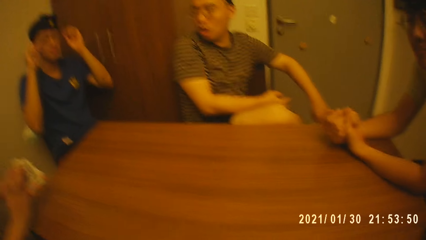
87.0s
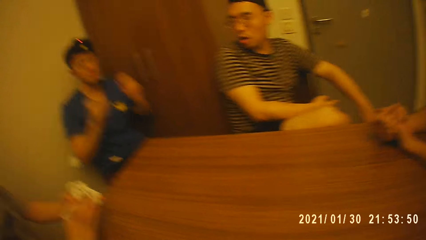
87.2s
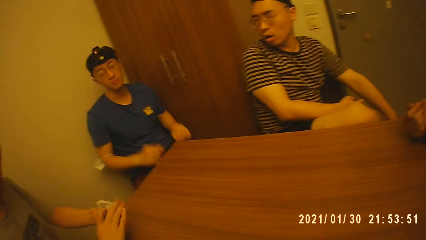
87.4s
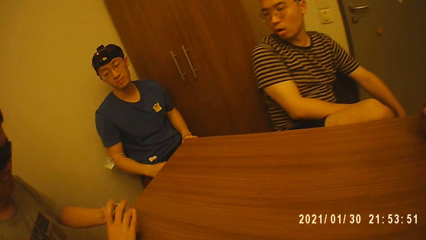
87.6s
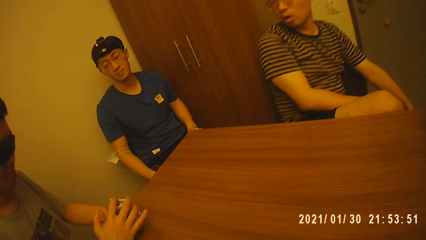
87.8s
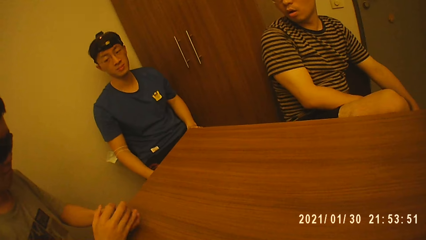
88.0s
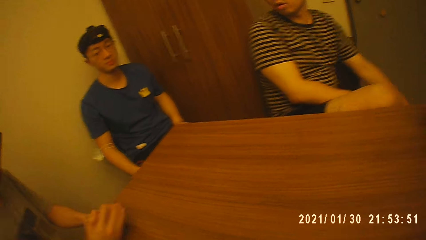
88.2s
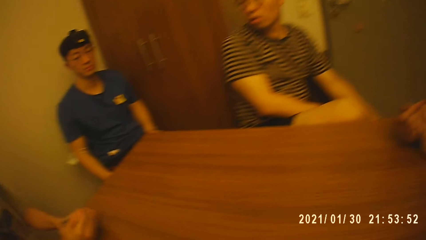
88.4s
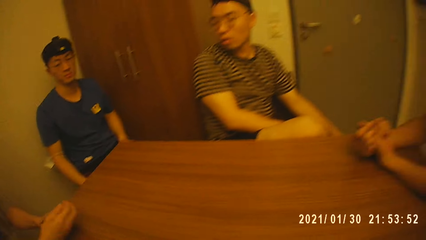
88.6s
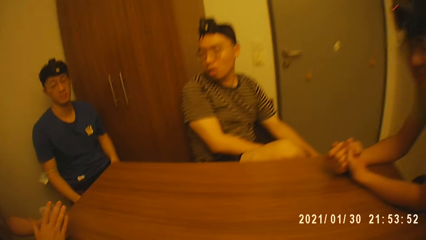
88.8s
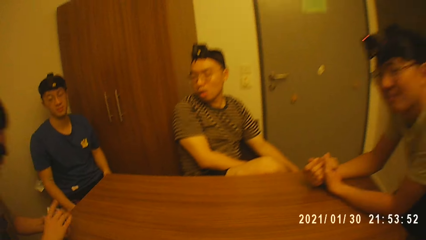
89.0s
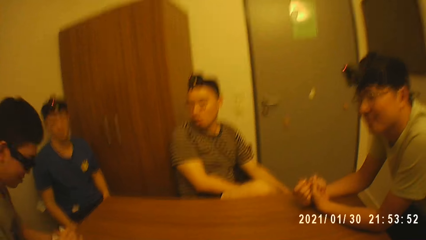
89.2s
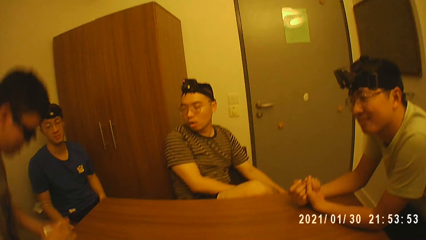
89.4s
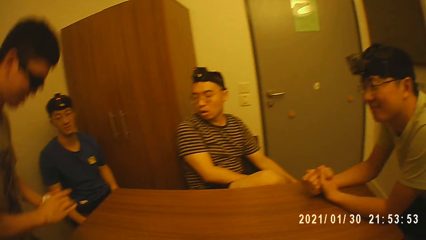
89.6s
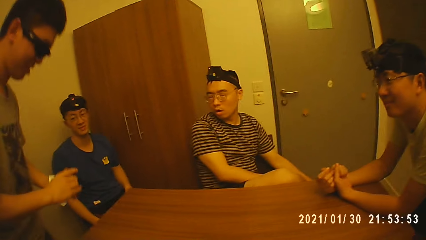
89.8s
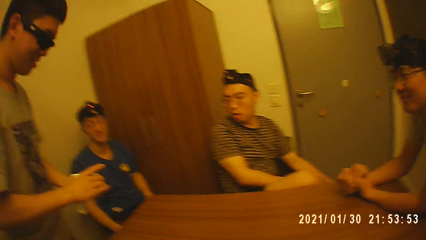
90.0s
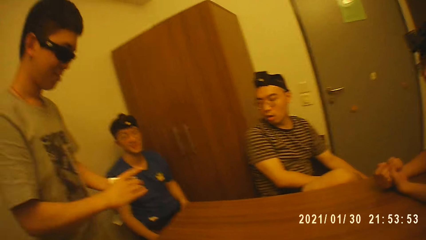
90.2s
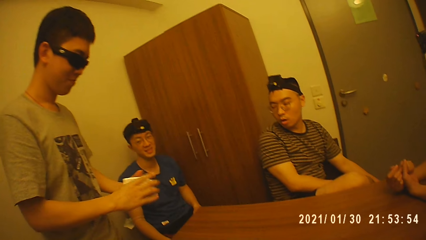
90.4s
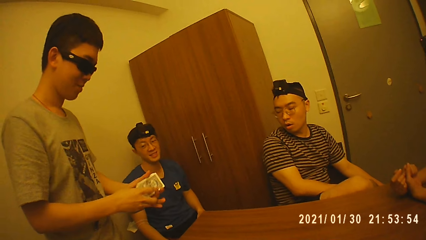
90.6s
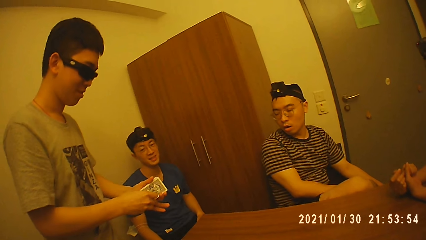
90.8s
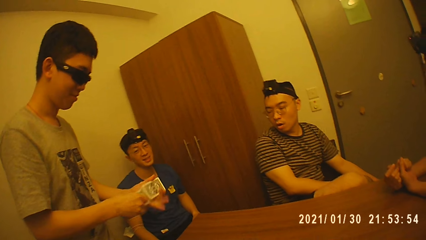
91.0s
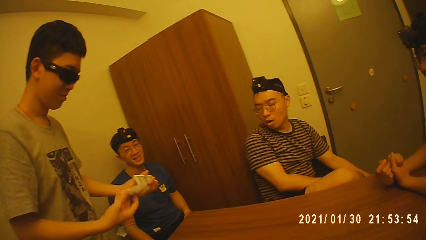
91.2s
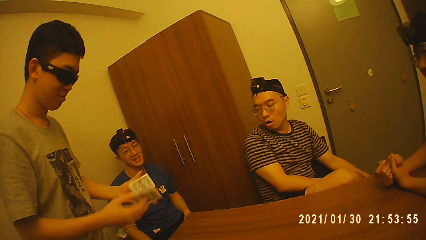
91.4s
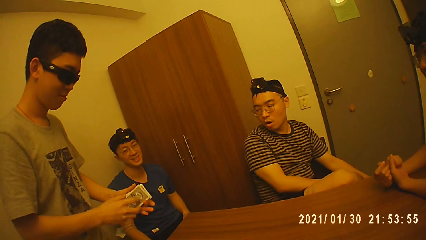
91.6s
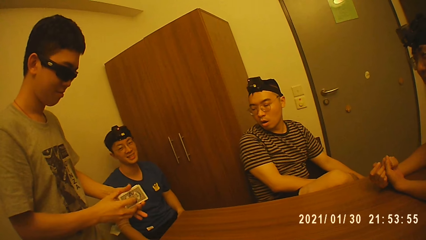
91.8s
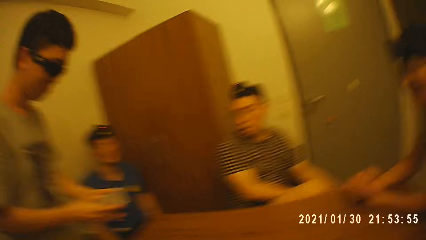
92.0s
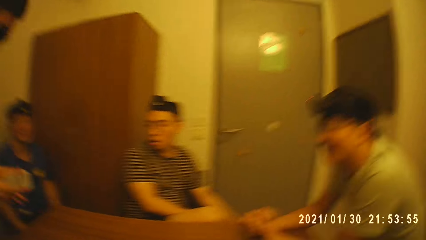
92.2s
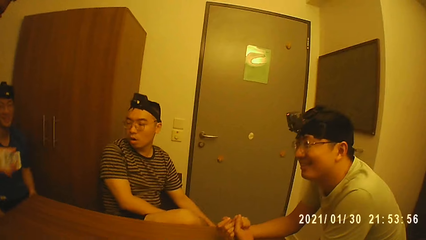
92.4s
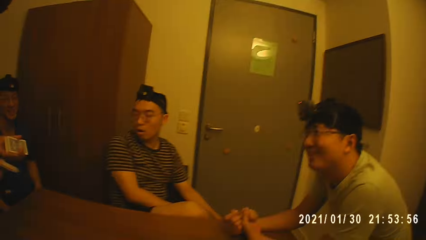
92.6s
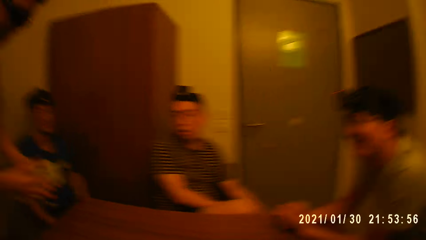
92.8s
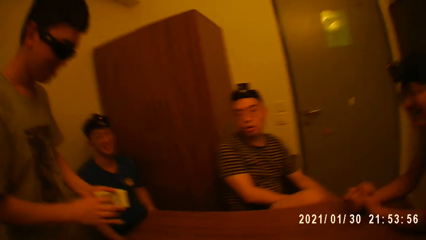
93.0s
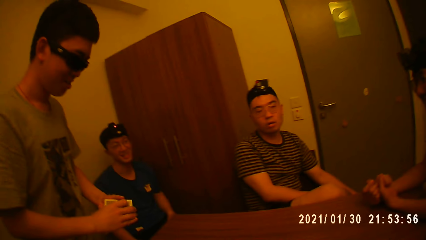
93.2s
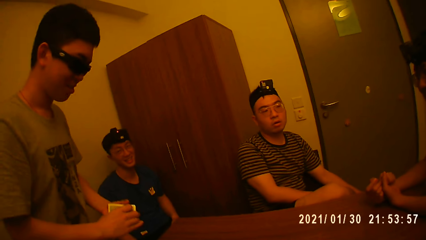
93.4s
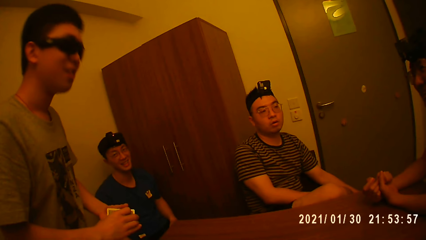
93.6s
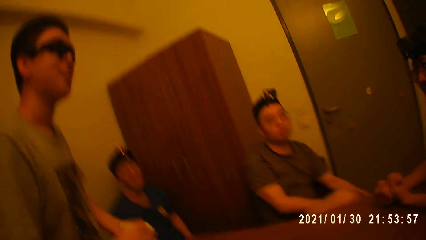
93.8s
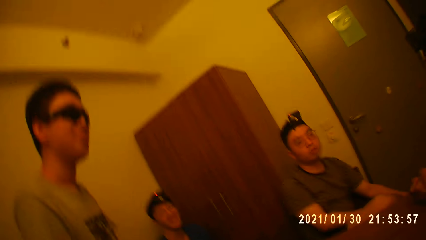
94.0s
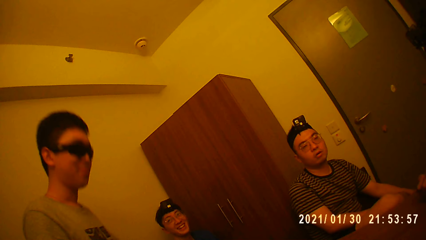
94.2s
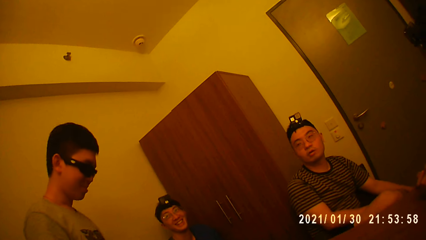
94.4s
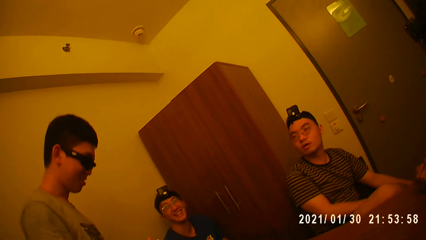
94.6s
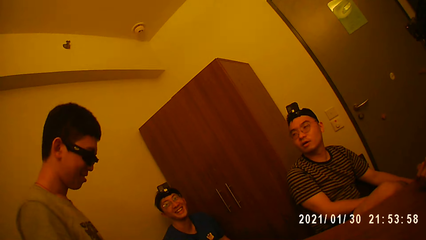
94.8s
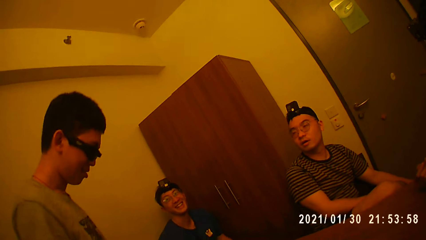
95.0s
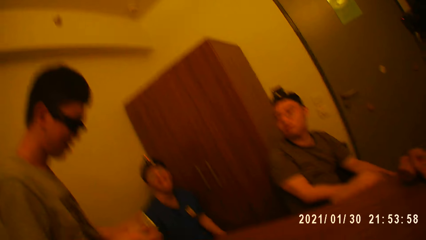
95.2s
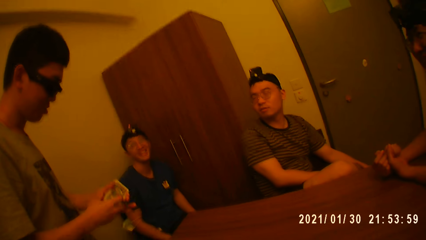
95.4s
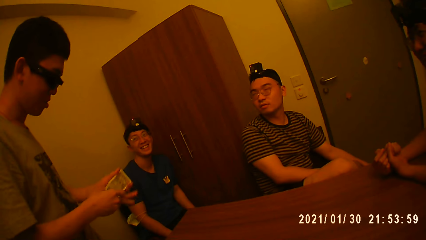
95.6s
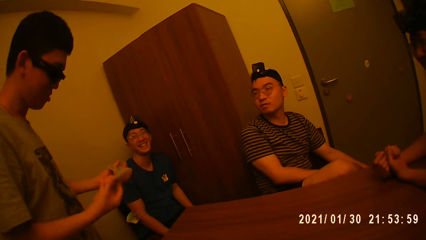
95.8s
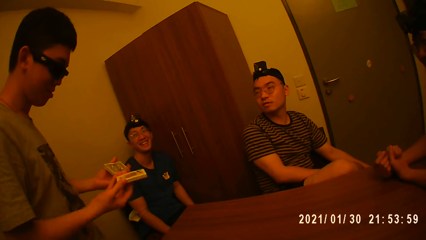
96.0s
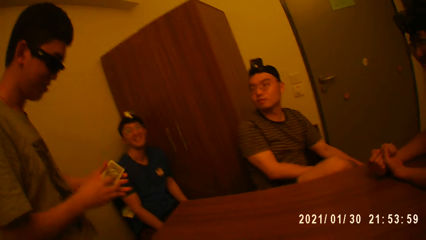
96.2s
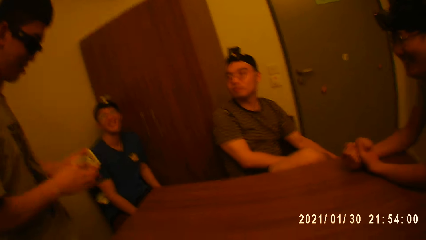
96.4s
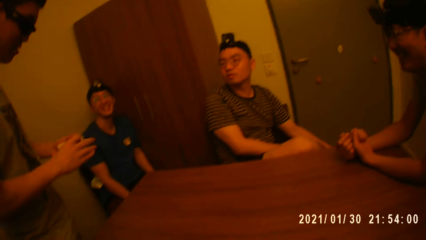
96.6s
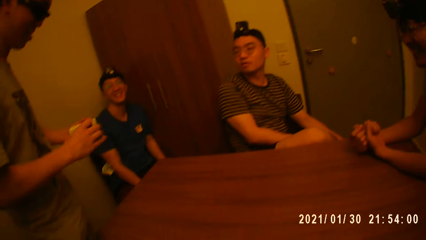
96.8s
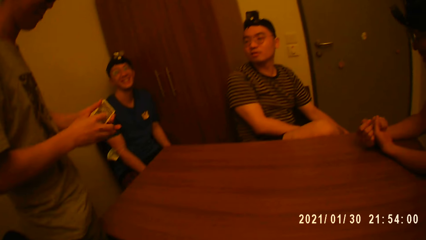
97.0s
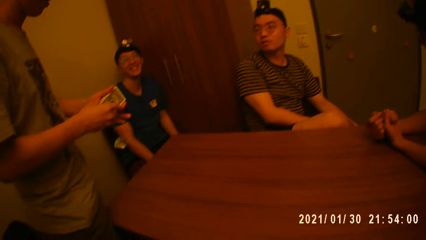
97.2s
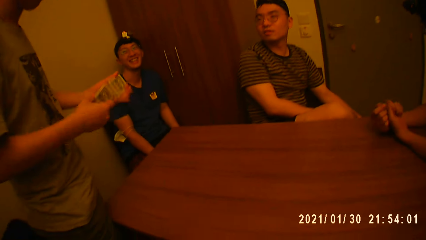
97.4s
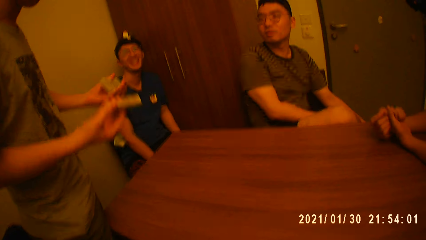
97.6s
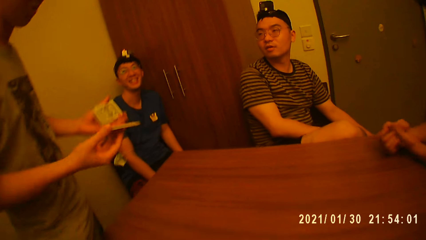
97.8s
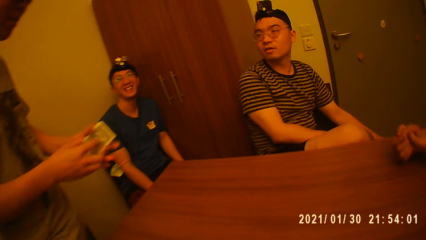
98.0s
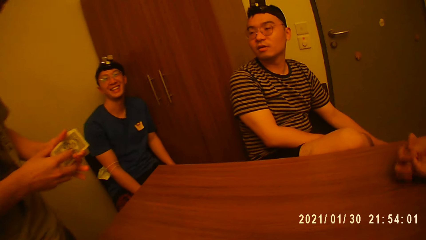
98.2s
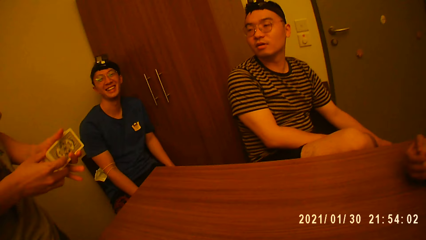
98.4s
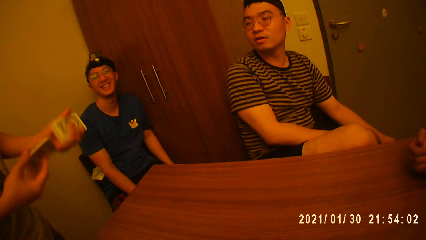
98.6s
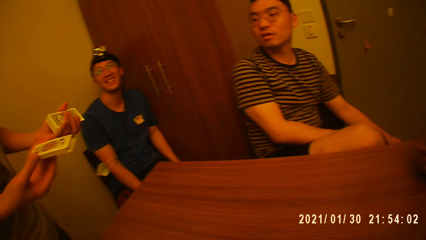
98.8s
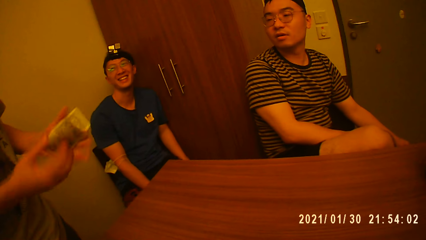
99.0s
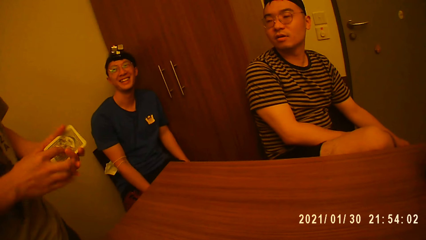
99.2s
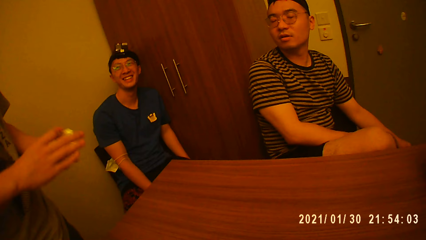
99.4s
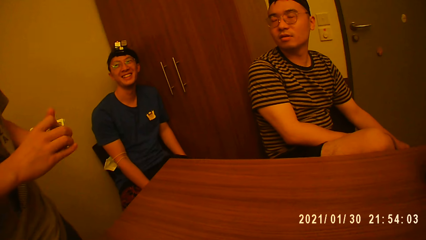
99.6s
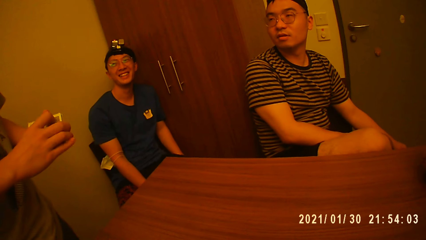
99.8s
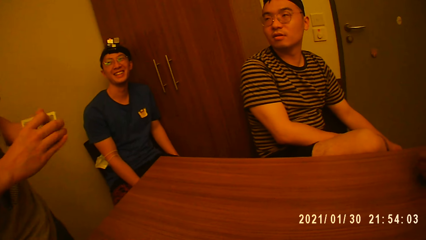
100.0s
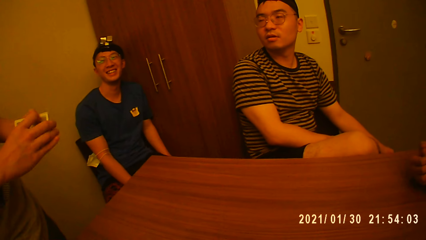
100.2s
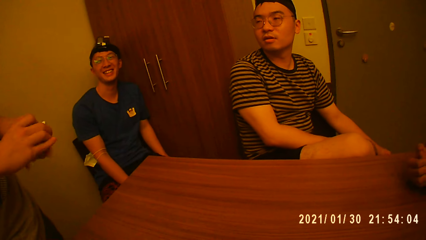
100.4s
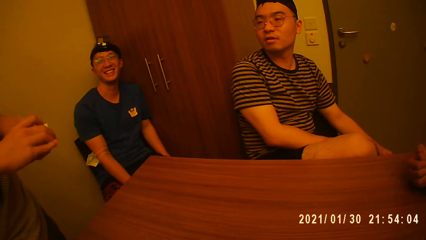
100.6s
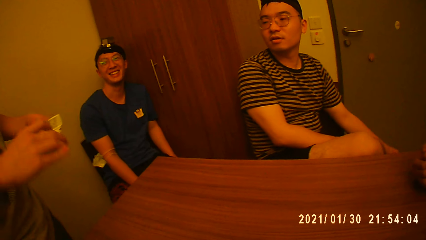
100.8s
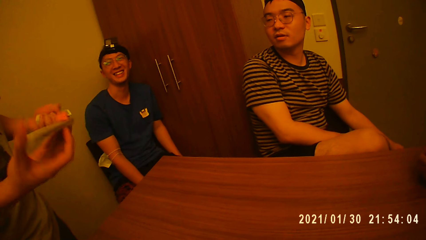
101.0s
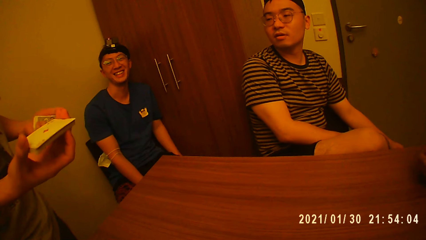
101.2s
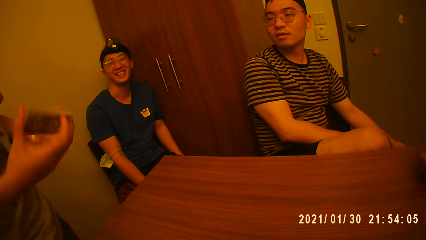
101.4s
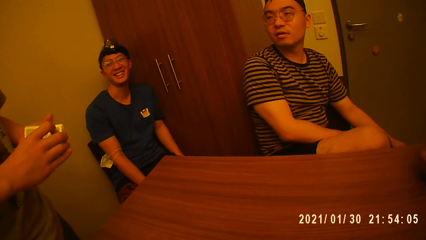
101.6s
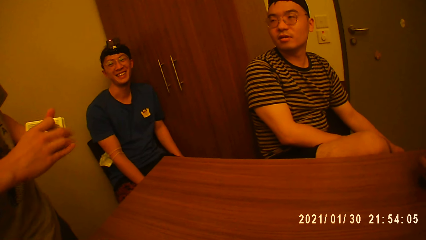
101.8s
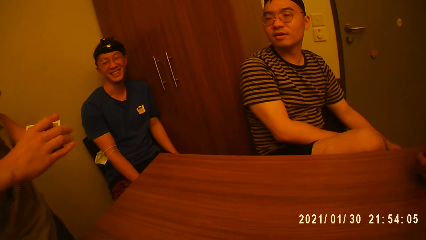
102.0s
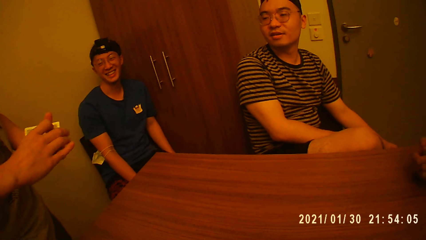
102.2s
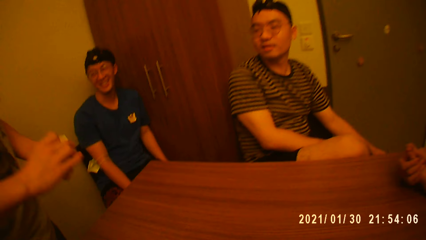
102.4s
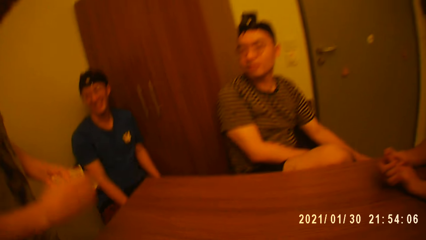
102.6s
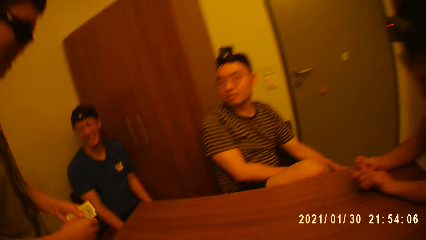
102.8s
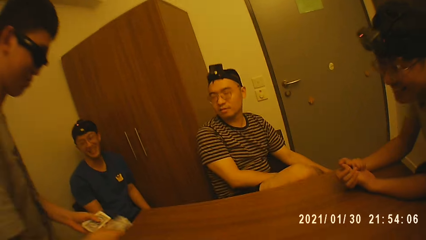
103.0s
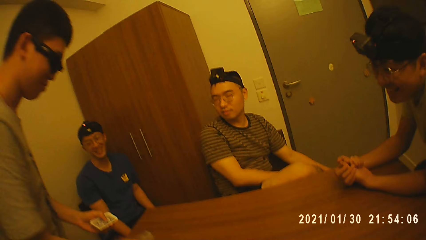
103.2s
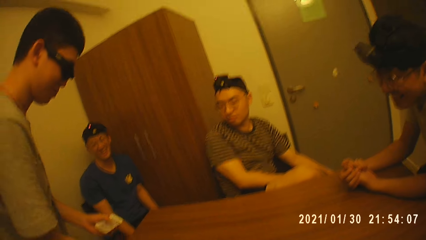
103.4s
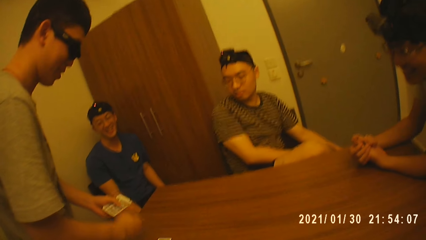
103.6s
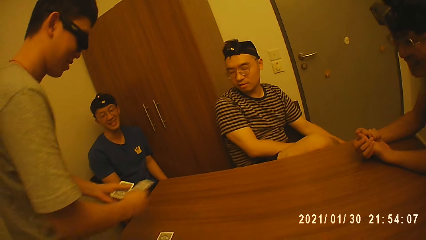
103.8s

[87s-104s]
A man arranges cards together and stands up. The man shuffles cards in his hands and drops a card on the table.
